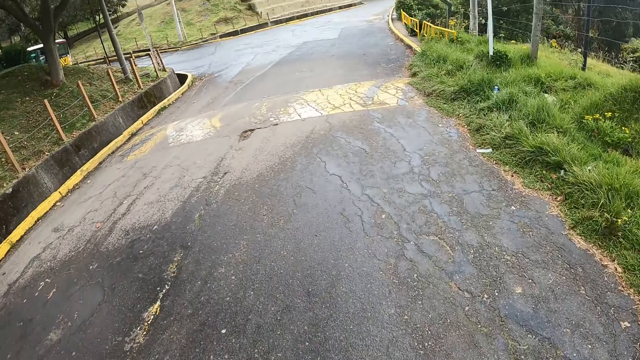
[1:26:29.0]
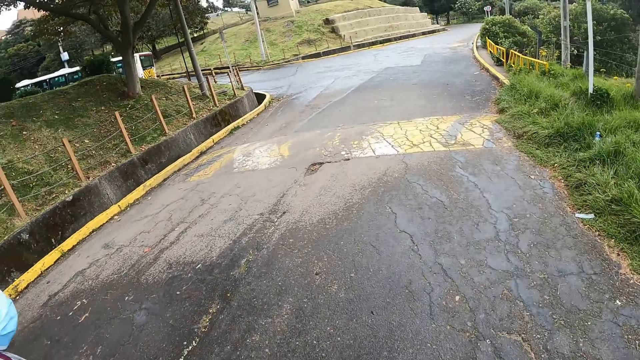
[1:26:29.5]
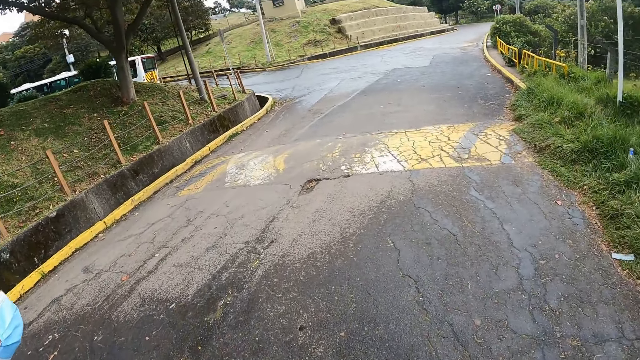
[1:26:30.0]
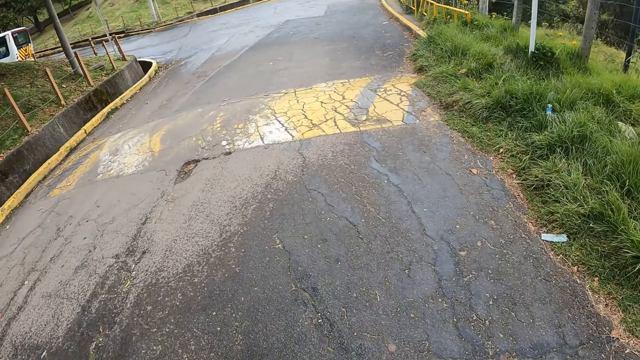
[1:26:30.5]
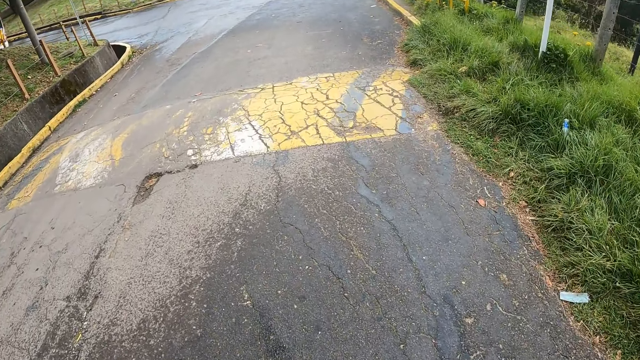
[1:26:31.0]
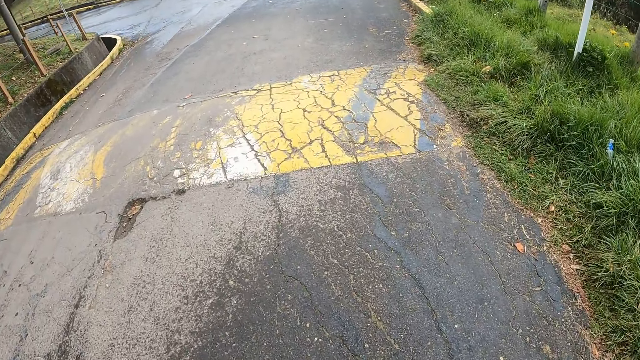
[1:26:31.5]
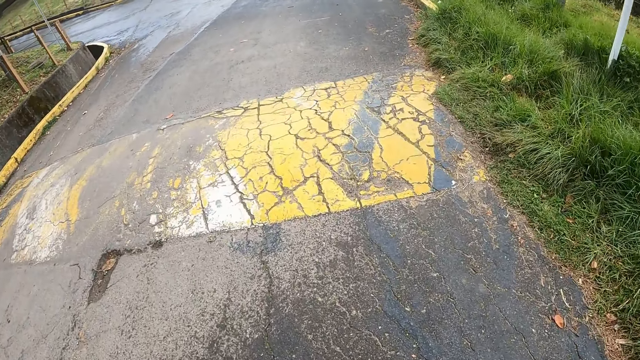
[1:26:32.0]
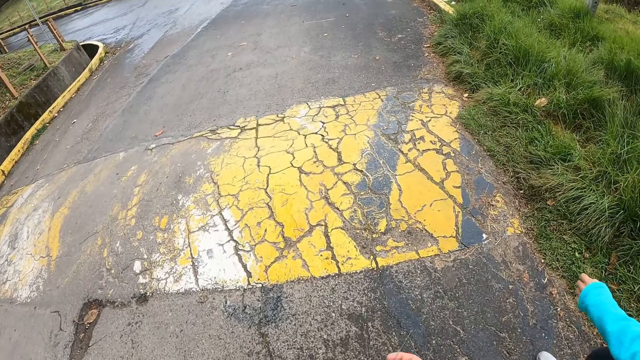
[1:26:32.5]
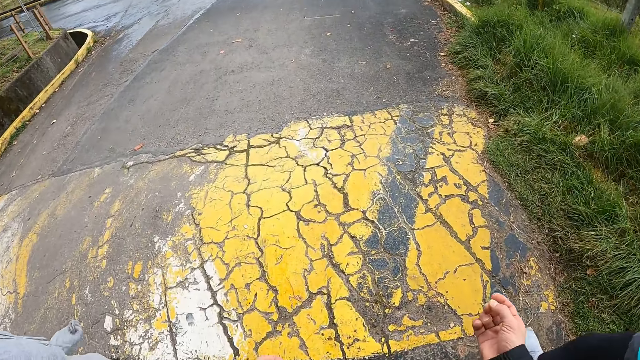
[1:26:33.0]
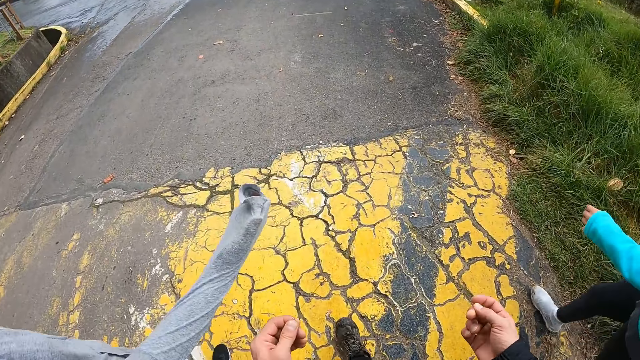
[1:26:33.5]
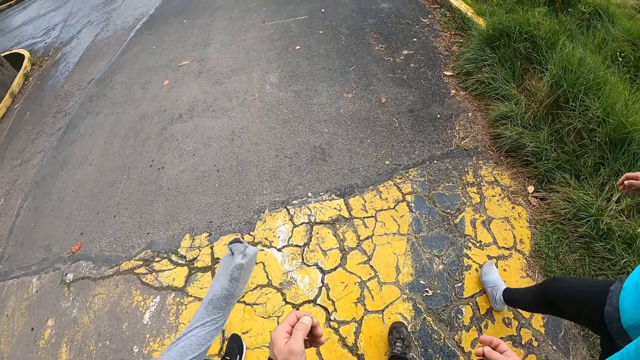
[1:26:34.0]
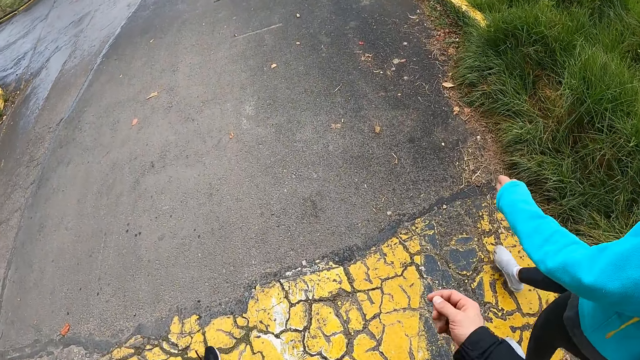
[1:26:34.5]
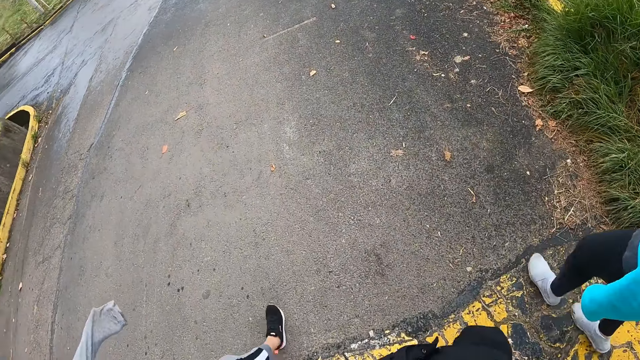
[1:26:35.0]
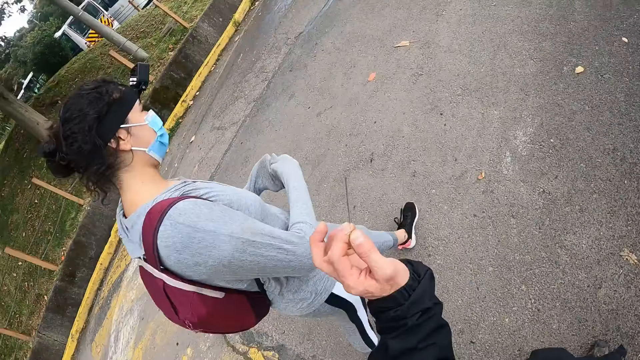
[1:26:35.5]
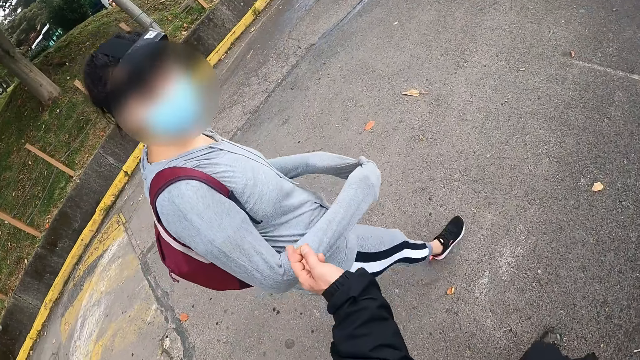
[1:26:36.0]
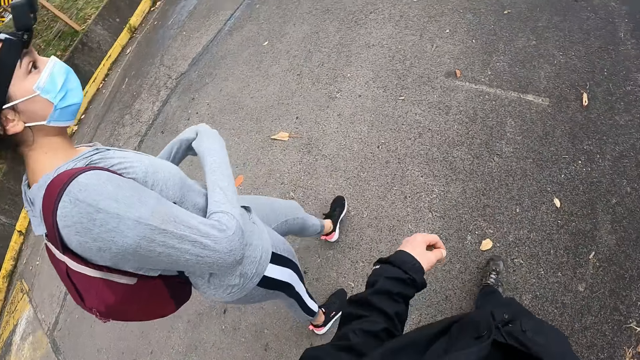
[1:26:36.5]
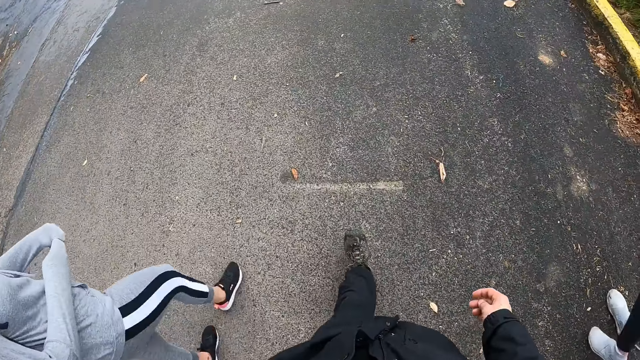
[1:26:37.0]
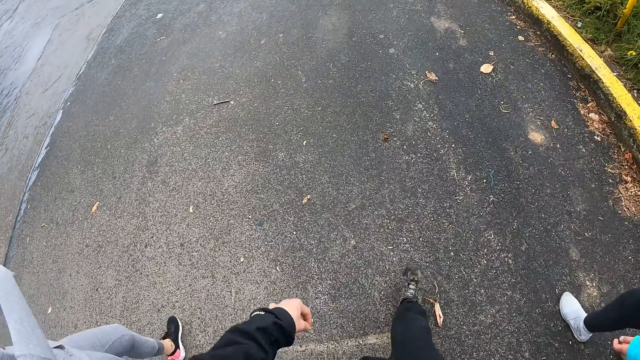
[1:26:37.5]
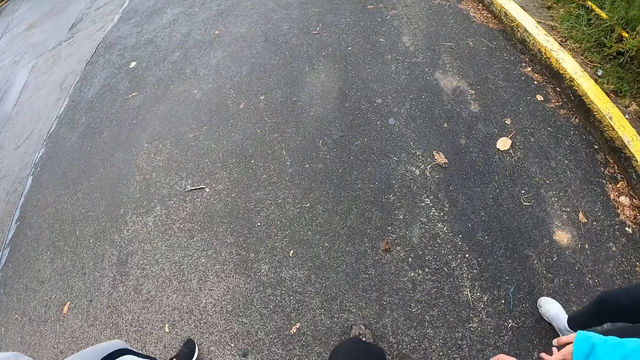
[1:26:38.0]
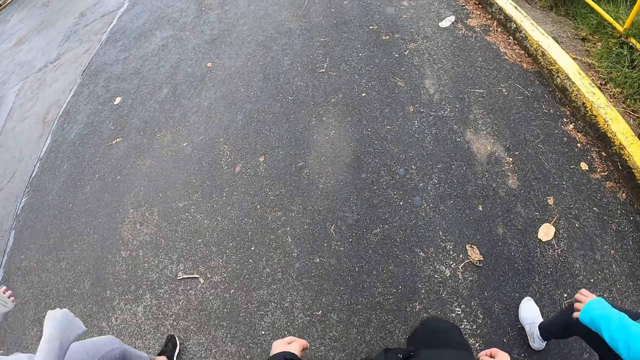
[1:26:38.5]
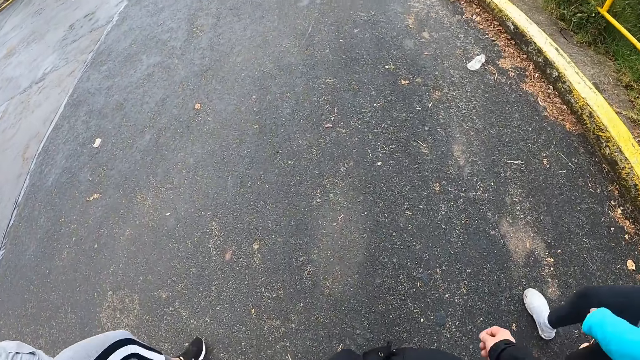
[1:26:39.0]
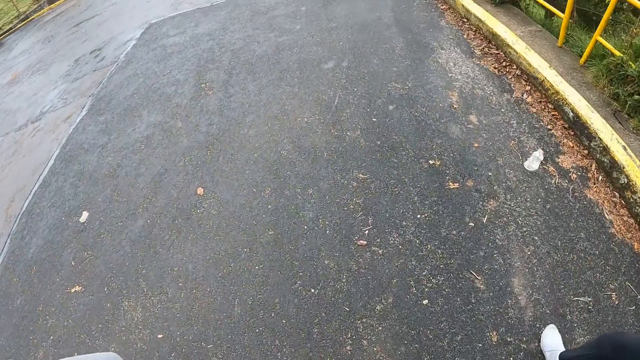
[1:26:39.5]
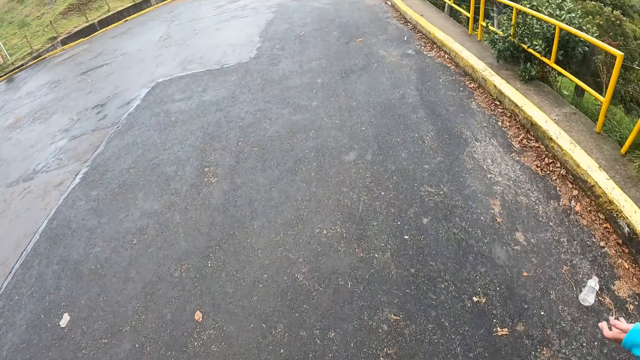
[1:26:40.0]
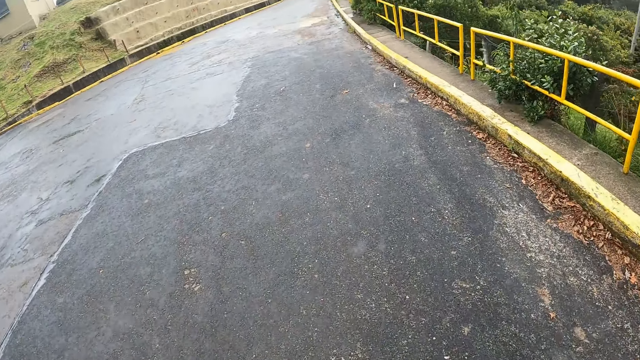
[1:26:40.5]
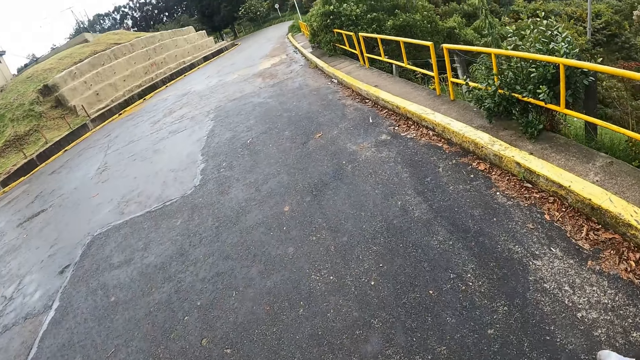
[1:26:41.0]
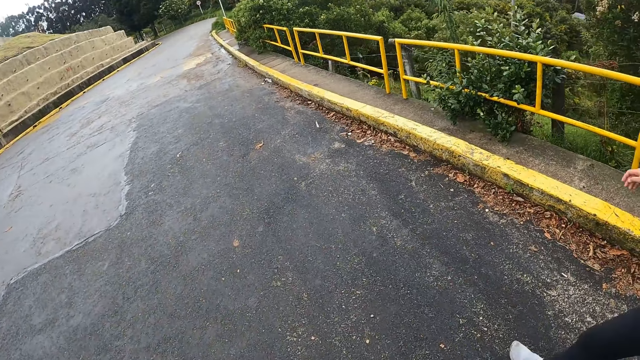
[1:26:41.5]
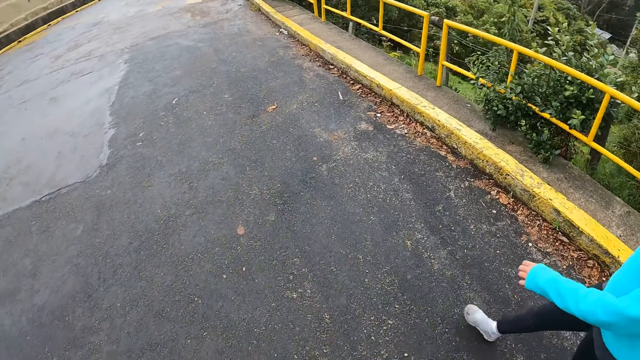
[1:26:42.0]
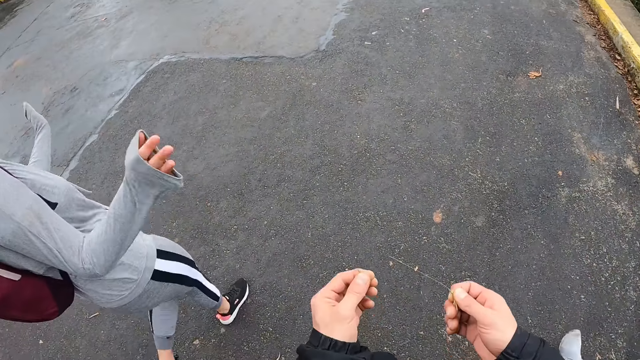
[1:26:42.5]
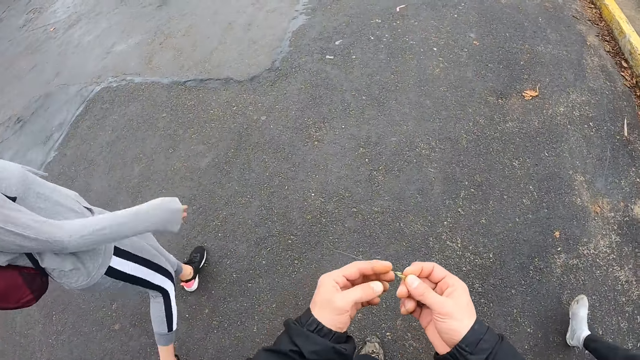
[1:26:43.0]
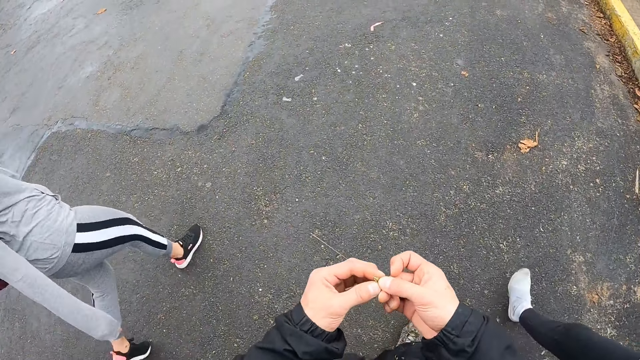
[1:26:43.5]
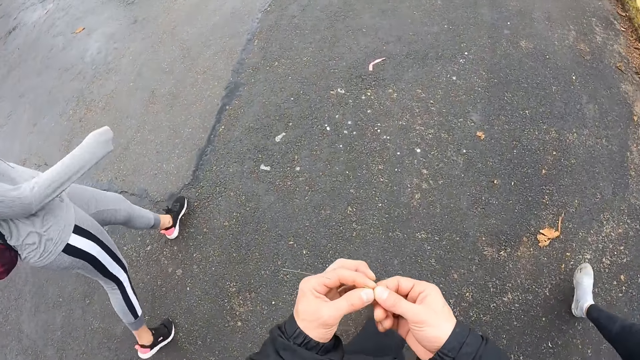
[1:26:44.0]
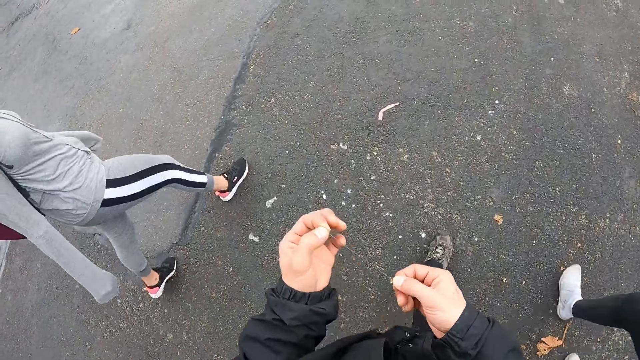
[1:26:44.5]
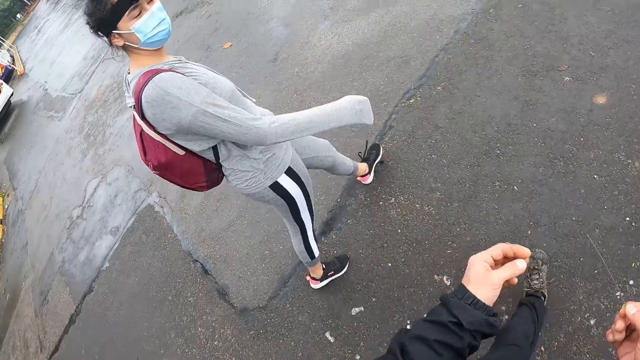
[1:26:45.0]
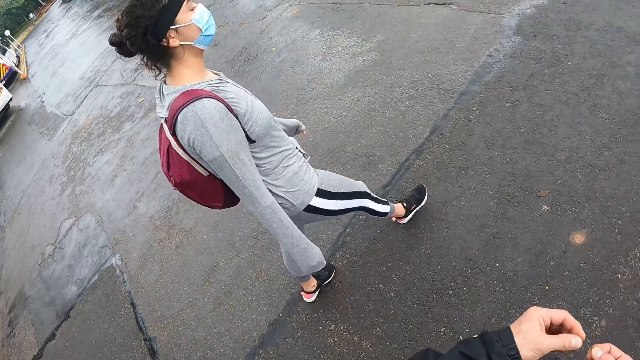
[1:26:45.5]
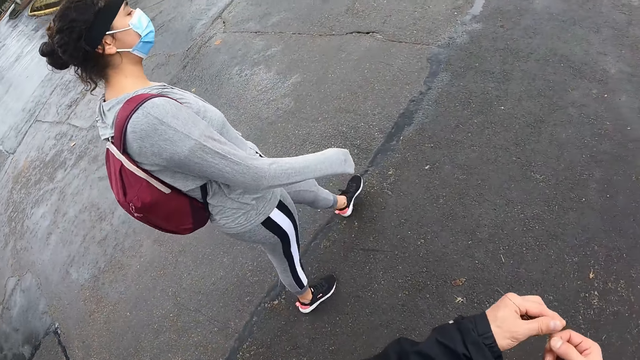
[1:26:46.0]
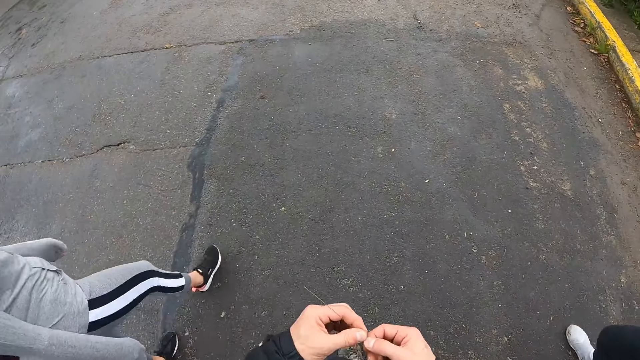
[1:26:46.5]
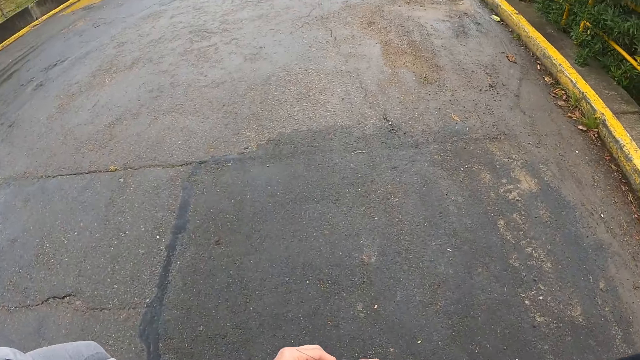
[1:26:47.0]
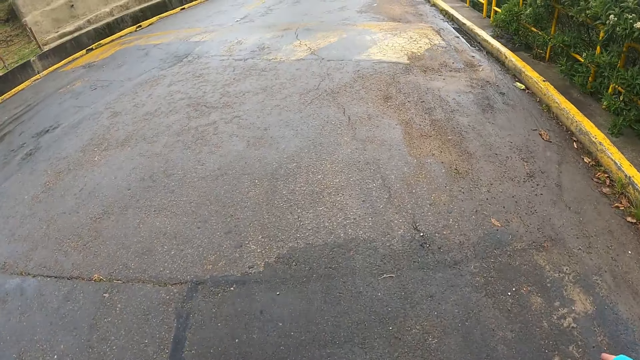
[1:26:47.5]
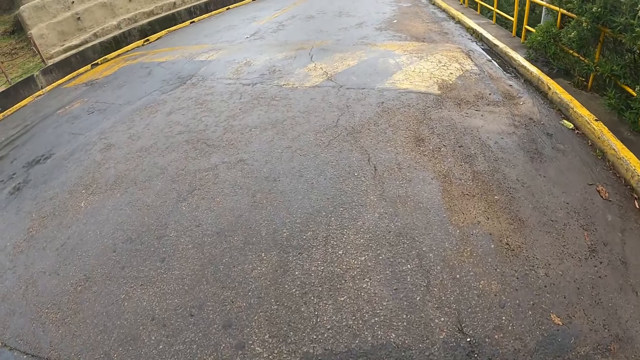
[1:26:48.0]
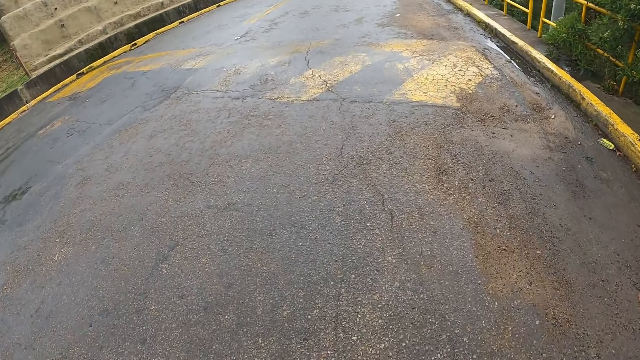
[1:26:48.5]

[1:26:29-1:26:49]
The camera wearer touches a woman. They hold a piece of grass with both hands.
